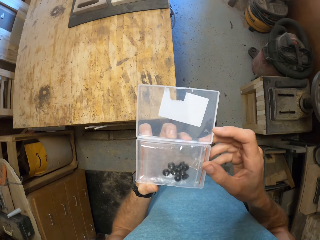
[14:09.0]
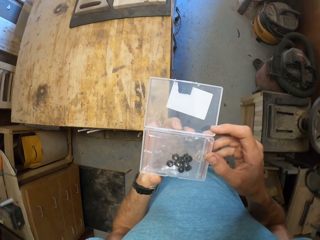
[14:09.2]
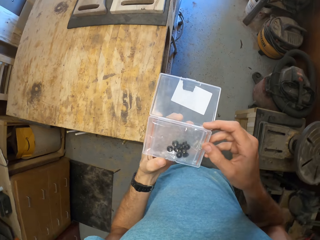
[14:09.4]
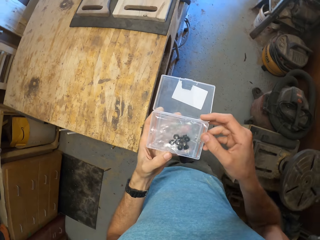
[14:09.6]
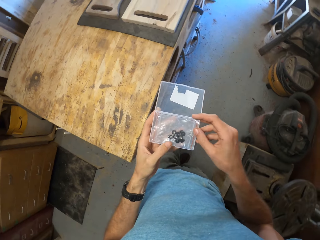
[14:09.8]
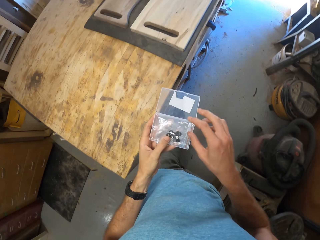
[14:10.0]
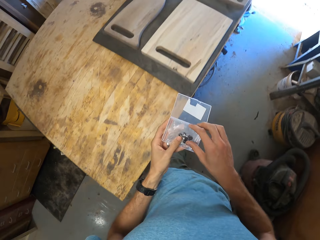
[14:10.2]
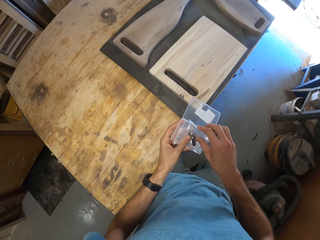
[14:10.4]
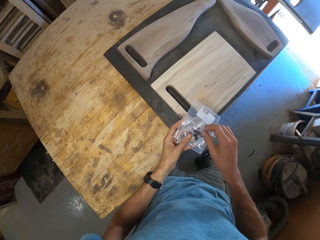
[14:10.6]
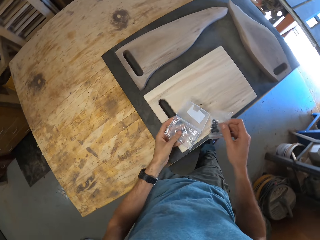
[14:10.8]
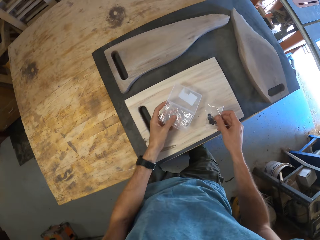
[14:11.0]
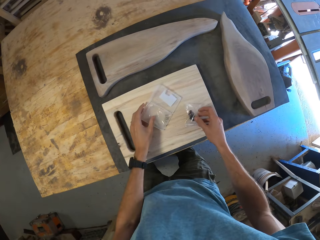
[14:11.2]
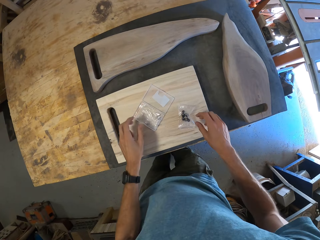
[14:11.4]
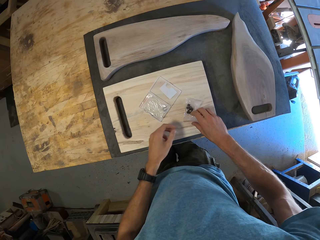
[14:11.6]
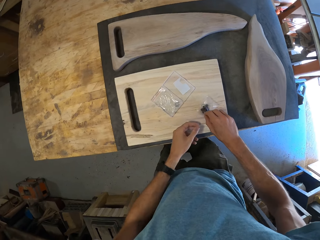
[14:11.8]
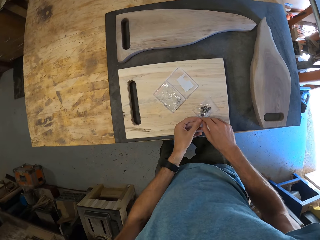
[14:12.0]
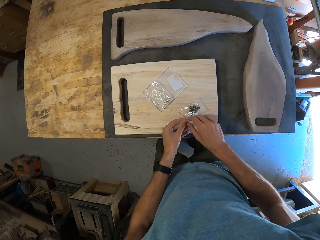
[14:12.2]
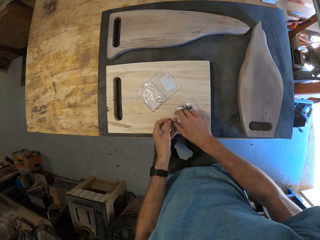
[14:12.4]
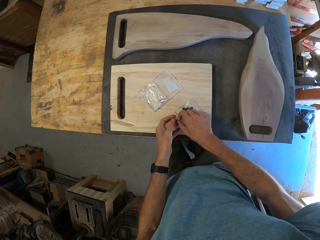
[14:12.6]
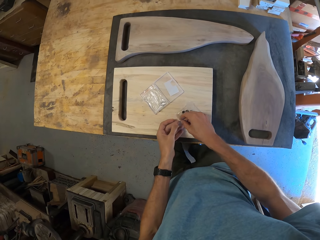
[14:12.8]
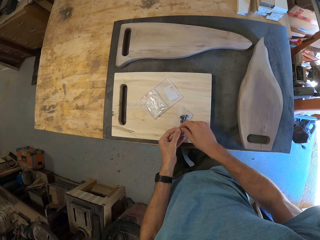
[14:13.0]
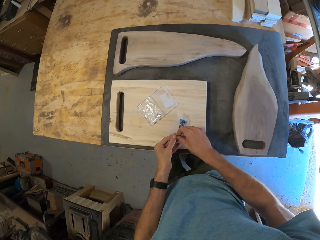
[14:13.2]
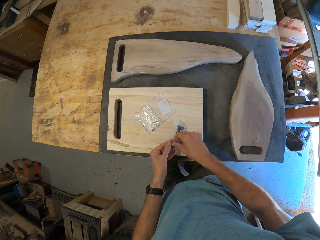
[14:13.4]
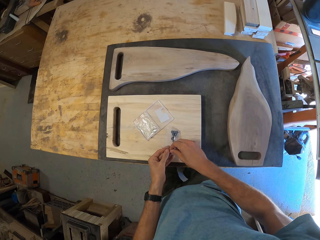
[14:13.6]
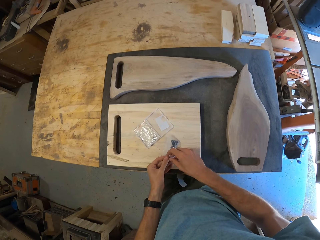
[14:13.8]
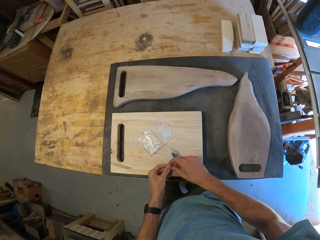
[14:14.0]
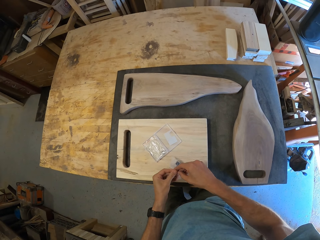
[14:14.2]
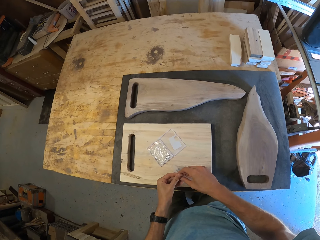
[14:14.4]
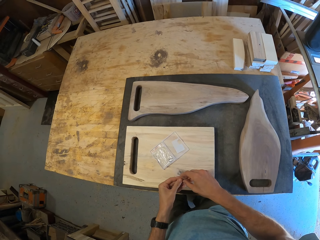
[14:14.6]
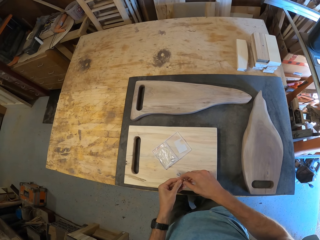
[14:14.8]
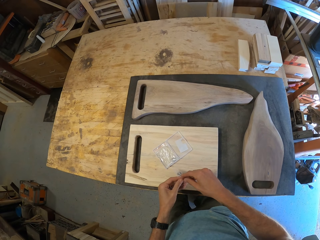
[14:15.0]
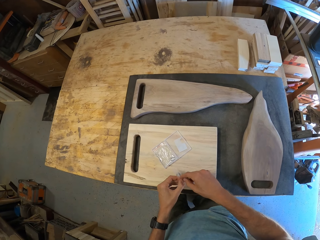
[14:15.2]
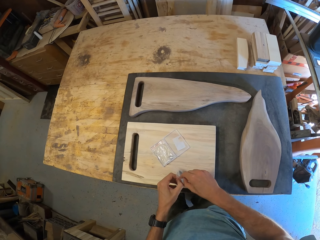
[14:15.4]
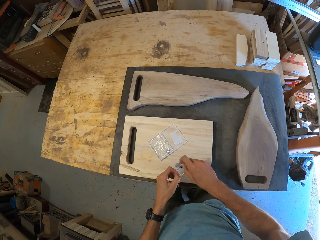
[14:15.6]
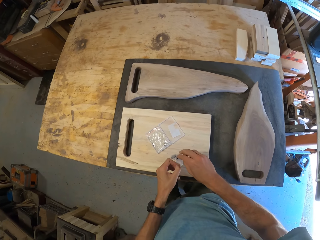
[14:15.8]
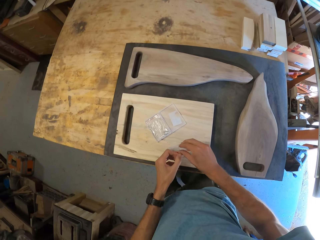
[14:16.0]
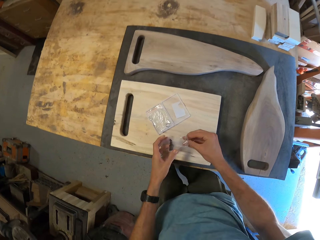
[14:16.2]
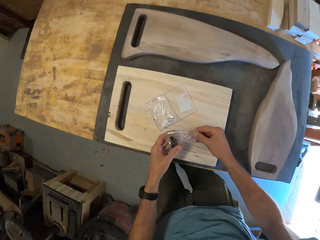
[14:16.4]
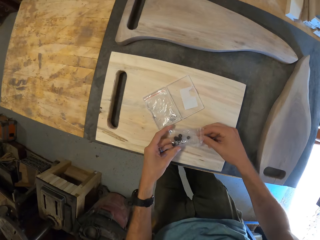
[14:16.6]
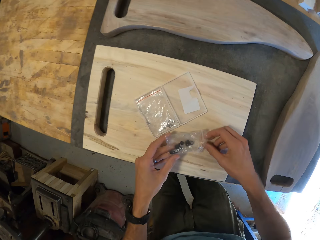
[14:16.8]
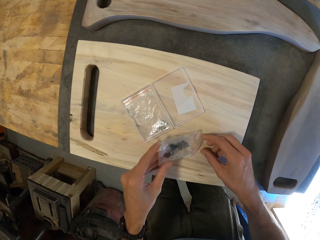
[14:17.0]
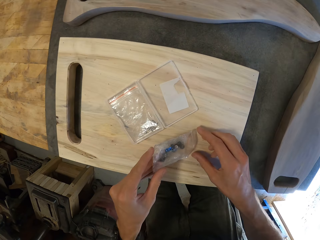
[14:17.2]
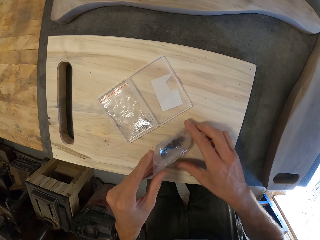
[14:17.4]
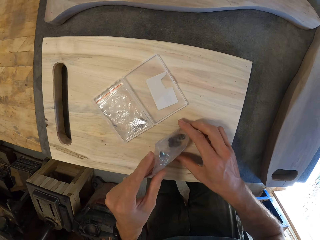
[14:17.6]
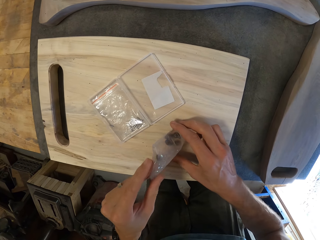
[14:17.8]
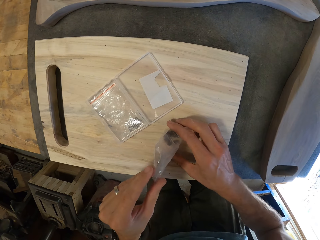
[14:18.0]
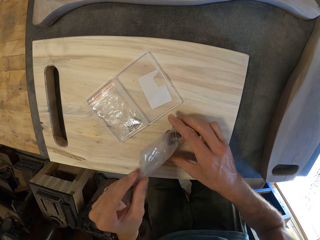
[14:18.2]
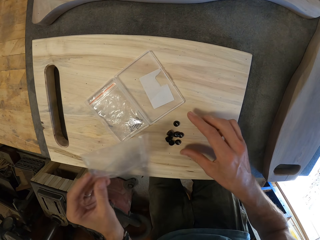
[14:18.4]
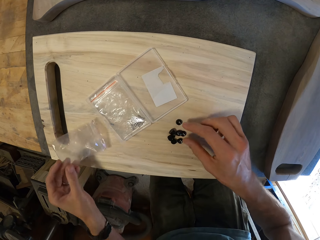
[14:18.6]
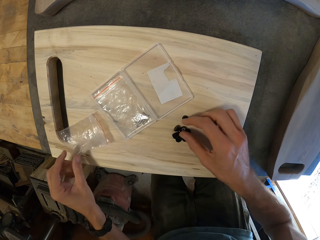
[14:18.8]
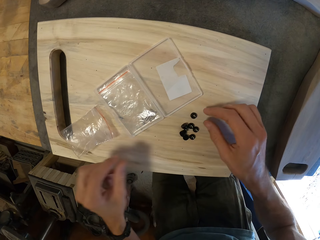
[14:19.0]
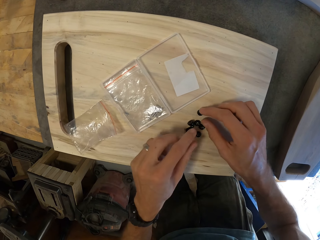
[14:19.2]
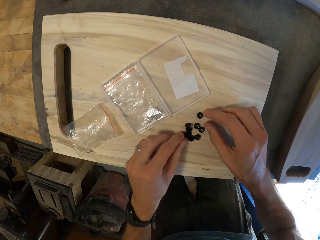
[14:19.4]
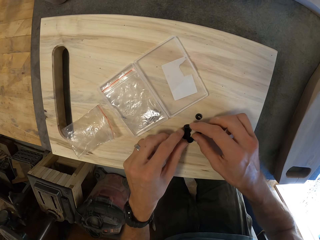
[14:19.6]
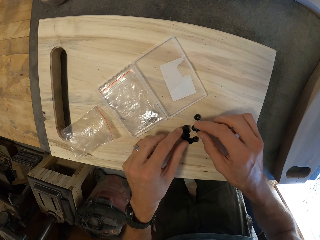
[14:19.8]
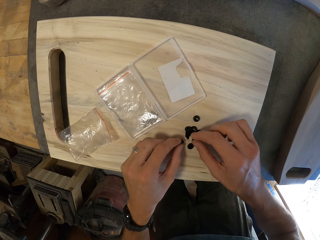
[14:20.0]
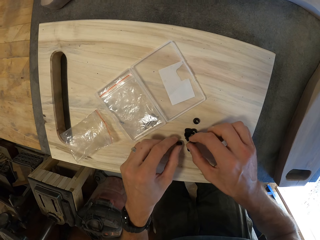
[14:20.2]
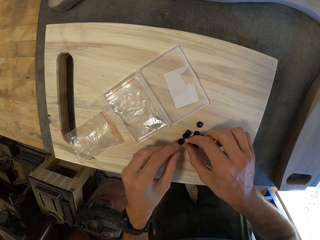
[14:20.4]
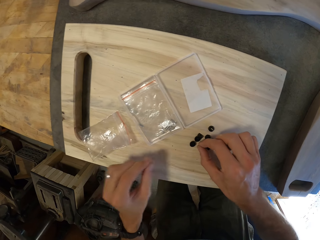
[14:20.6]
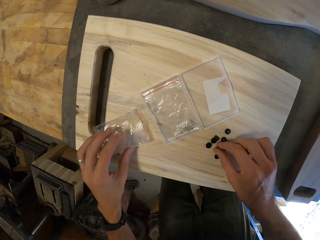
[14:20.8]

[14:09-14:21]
The camera wearer holds the container with both hands. He removes the nylon from the container with his right hand. He drops the nylon on another piece of wood on the table with his right hand. He drops the container on the piece of wood on the table with his left hand. He opens the nylon with both hands. He pours out some screws or bolts from the nylon on the piece of wood. He puts the wrapper on the board and picks up the bolts.

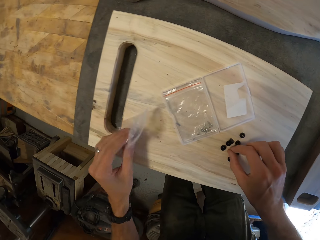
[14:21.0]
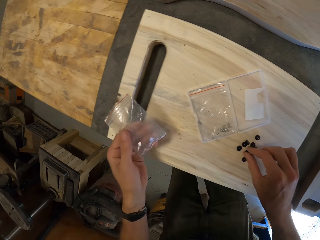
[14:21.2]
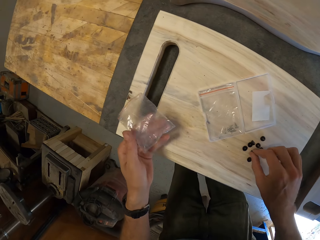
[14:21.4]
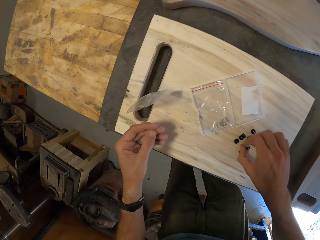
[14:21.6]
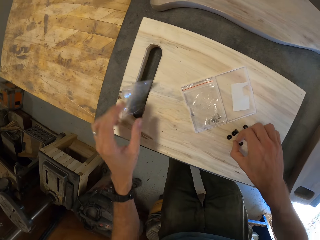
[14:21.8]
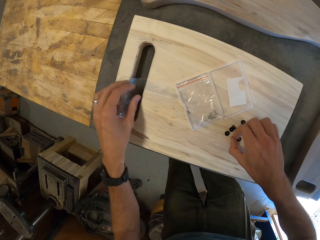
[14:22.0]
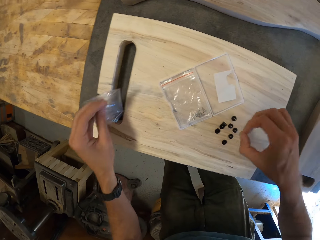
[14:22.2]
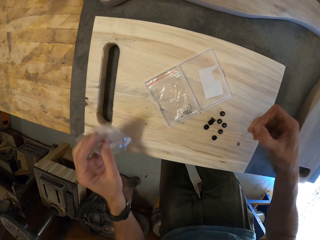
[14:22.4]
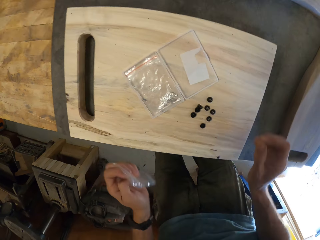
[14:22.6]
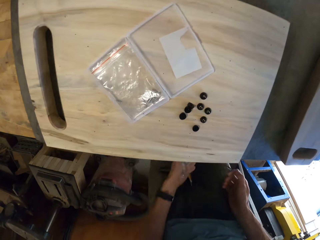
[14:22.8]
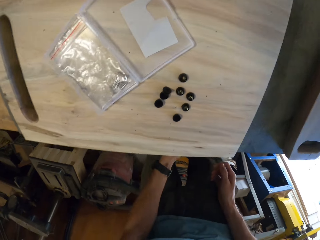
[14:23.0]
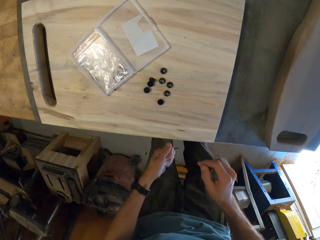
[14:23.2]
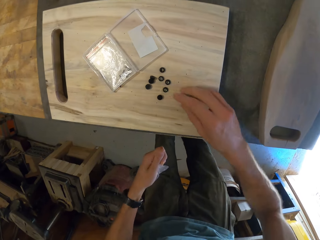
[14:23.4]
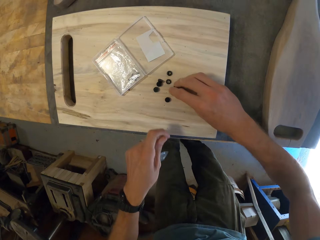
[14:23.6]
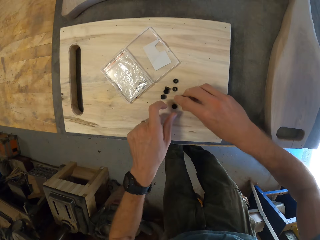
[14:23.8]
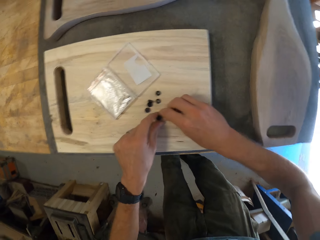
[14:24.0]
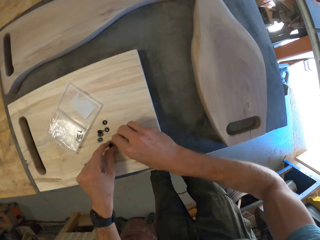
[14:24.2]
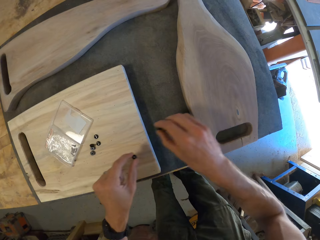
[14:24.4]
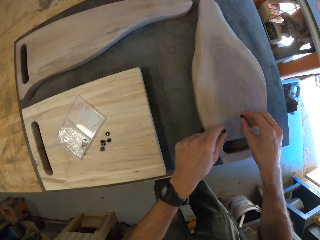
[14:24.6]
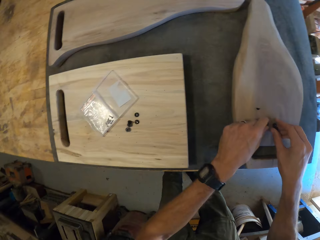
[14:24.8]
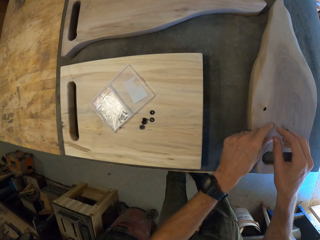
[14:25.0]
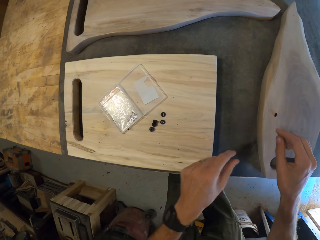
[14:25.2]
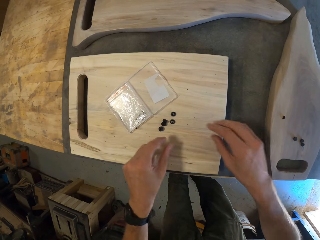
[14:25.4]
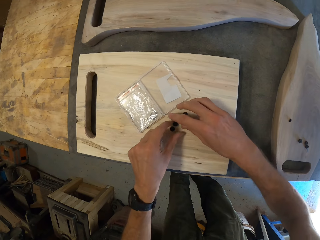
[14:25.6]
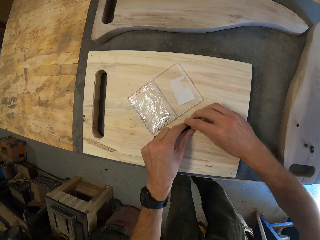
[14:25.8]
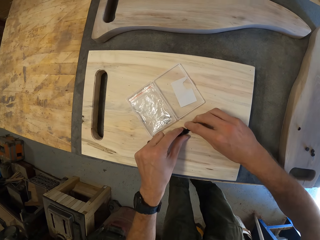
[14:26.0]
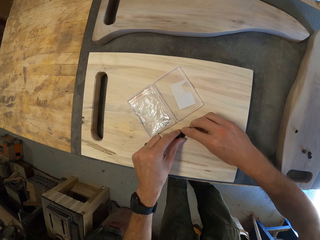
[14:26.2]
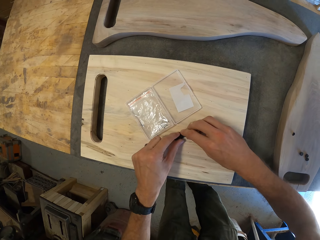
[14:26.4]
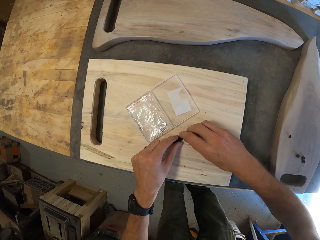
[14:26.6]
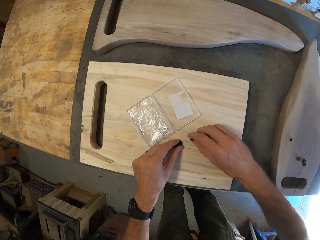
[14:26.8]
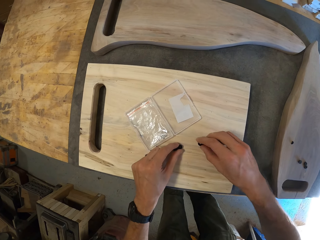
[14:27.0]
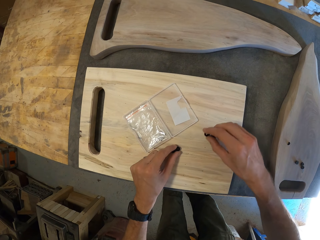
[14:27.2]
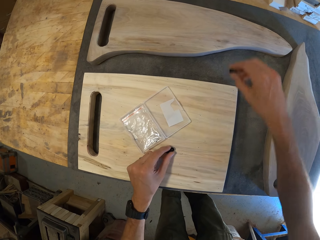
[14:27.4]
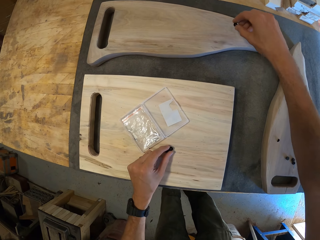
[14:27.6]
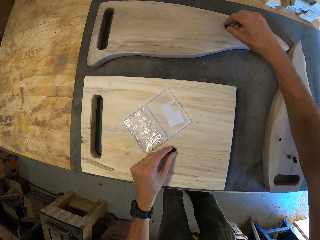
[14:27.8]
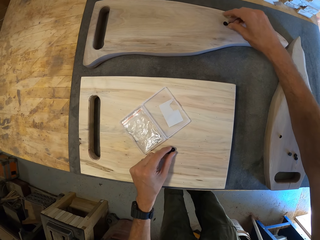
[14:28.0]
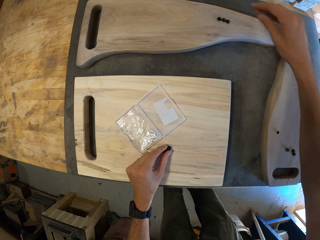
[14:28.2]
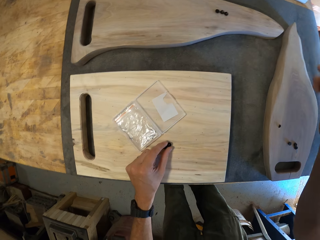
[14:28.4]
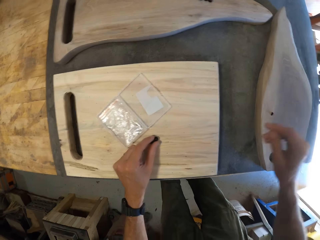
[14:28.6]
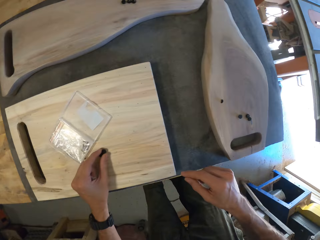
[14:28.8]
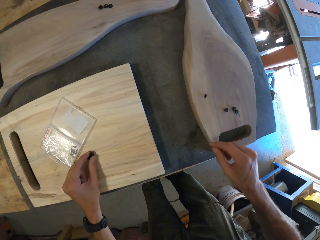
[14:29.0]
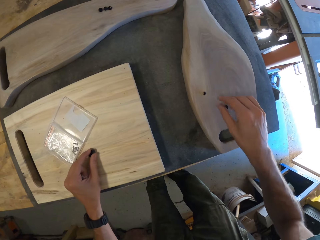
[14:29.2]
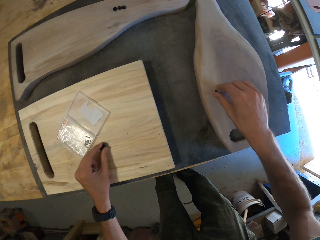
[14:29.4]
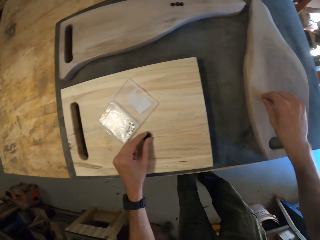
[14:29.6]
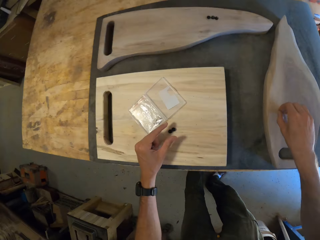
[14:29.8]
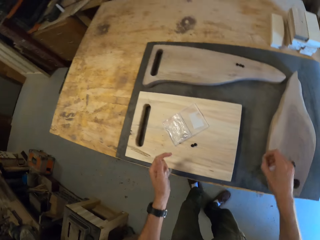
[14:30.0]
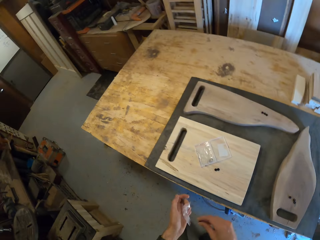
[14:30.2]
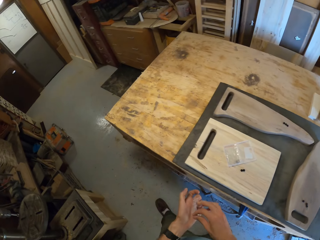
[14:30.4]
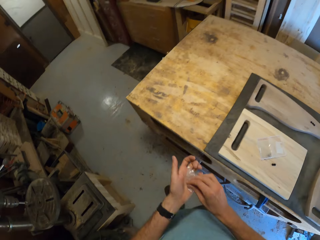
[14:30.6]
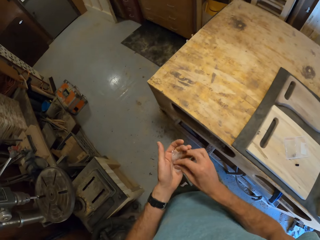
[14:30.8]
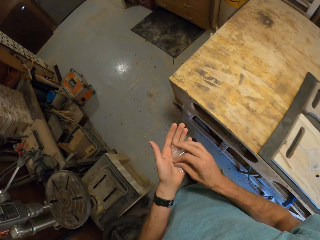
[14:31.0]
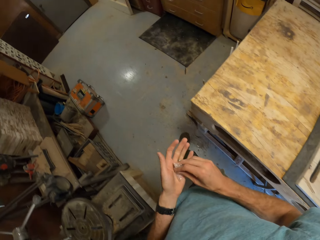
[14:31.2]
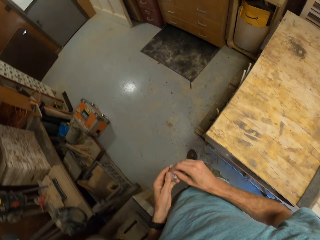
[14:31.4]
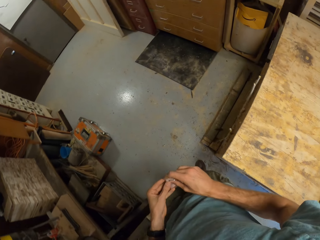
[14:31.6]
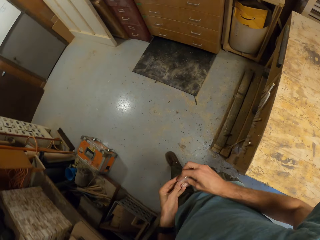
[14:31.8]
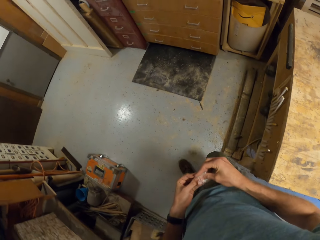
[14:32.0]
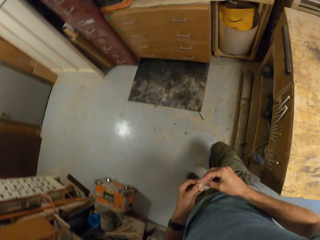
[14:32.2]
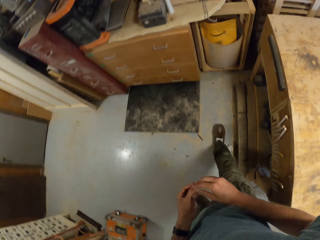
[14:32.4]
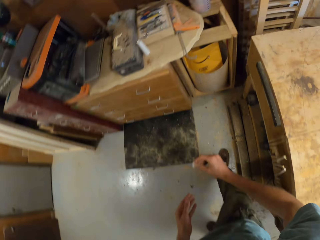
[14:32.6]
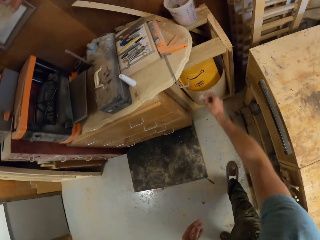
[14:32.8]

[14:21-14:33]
The camera wearer touches the screws on the piece of wood with his right hand. He holds the nylon or plastic wrapper with his left hand. He flips the plastic wrapper and drops the plastic wrapper on the board. He picks up a screw from the piece of wood with his right hand. He picks up the plastic wrapper. The screw falls off from his hand. He catches the screw with his left hand. He picks up some screws from the piece of wood with both hands. He drops the screws on the second piece of wood. He picks up some screws from the third piece of wood with his right hand. He drops the screws on the first piece of wood with his right hand. He holds a screw with his left hand on the third piece of wood. He picks up a screw from the second piece of wood with his right hand. He transfers the screw to his left hand. He walks around the workshop. He folds the nylon in his left hand with the screw with his right hand.
